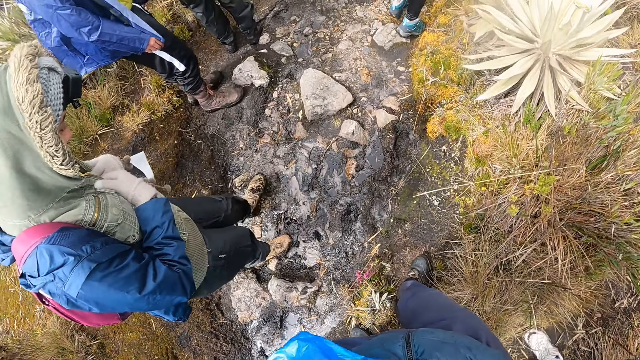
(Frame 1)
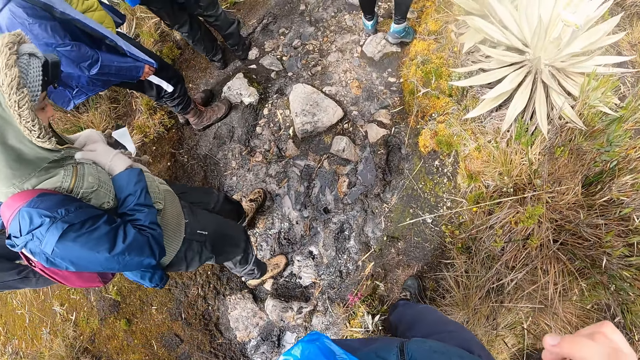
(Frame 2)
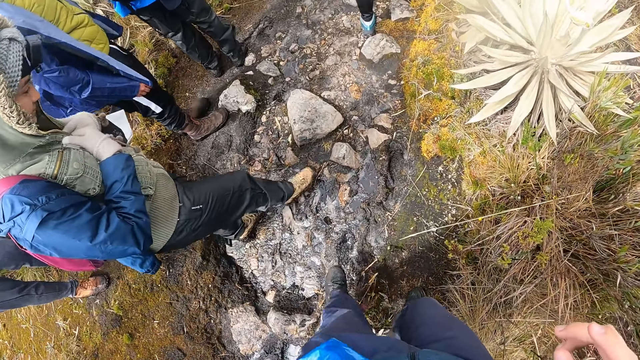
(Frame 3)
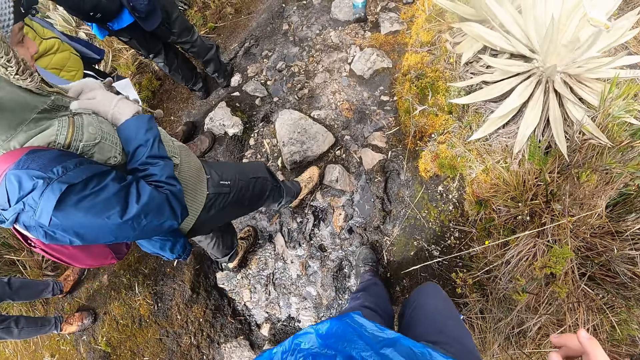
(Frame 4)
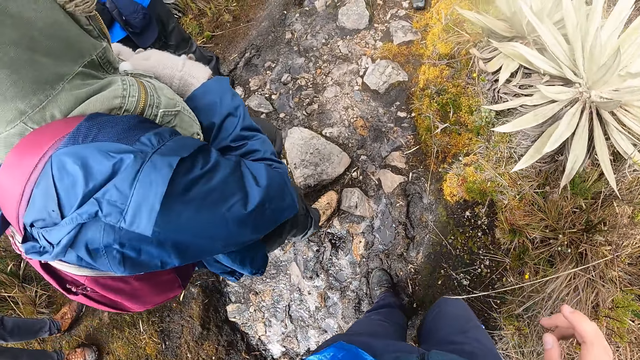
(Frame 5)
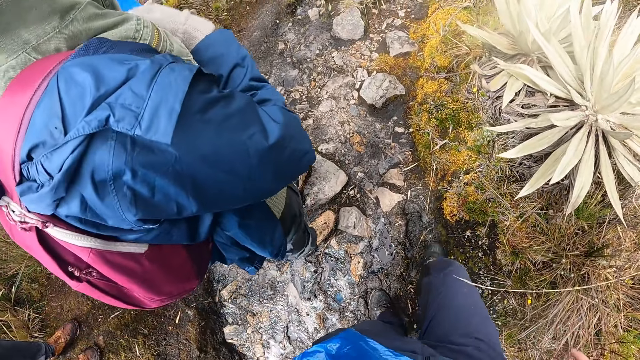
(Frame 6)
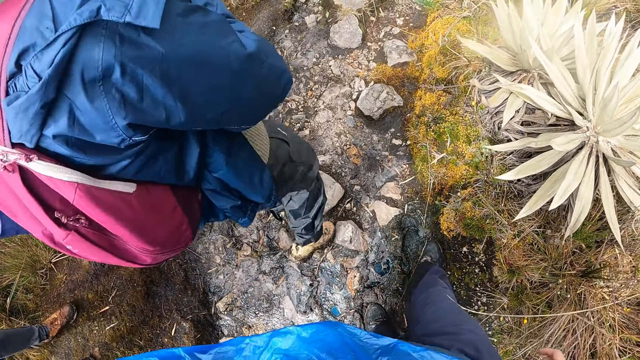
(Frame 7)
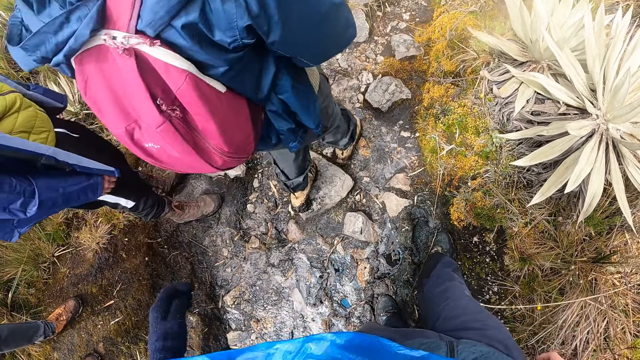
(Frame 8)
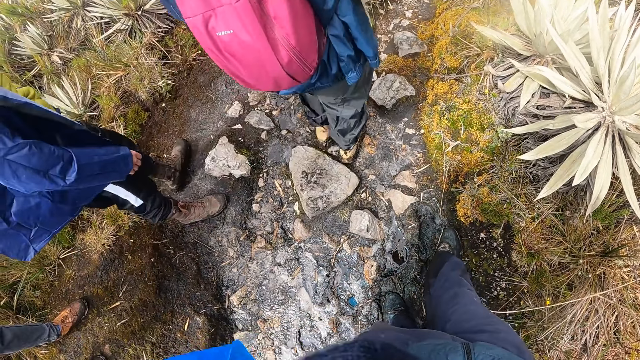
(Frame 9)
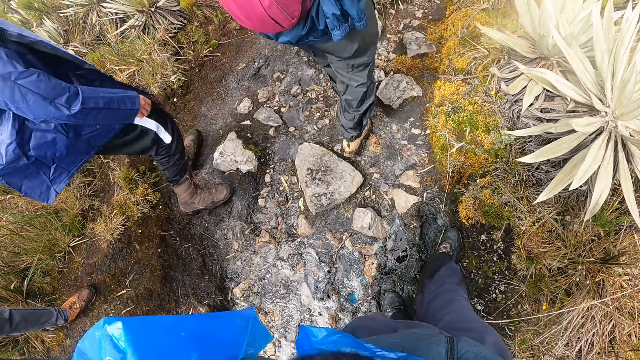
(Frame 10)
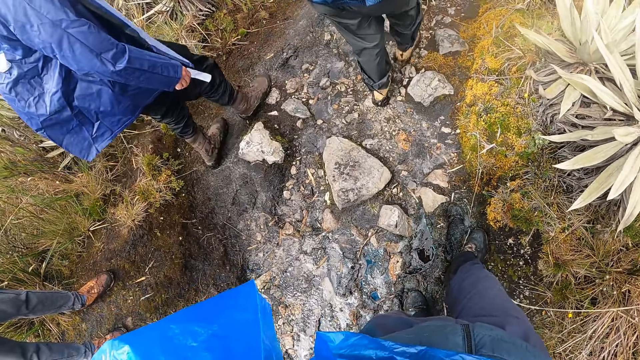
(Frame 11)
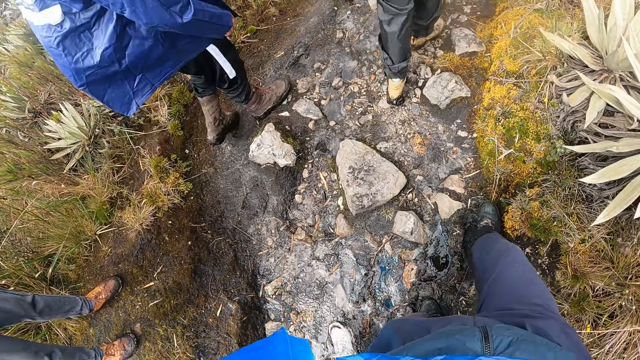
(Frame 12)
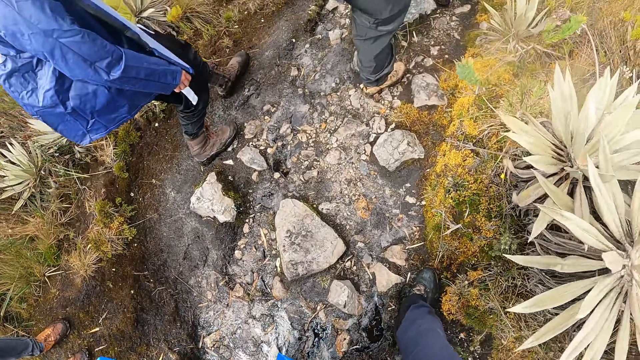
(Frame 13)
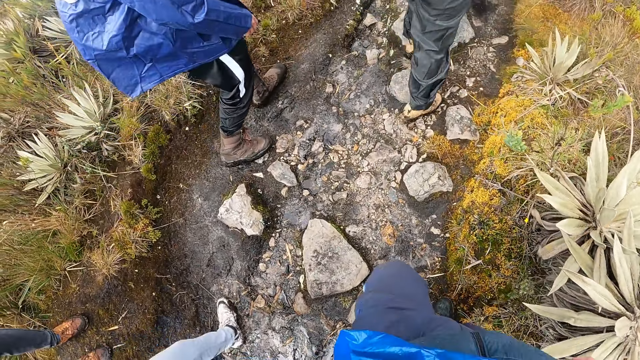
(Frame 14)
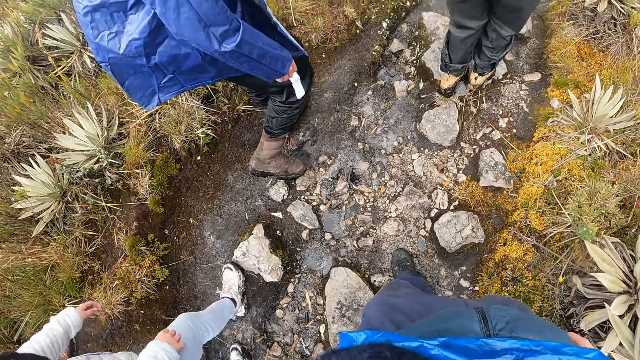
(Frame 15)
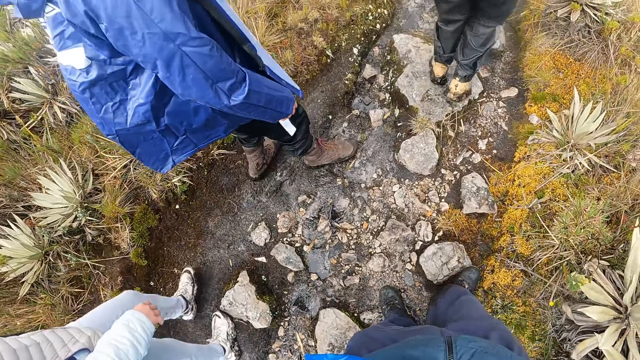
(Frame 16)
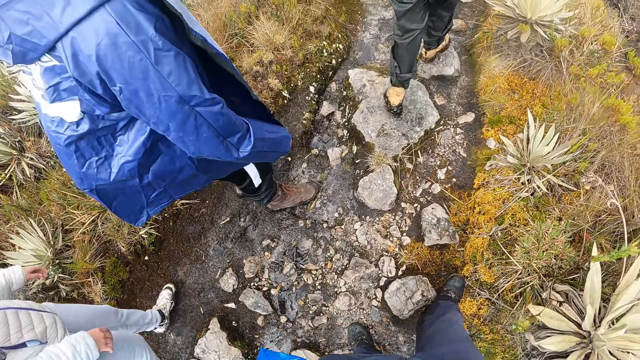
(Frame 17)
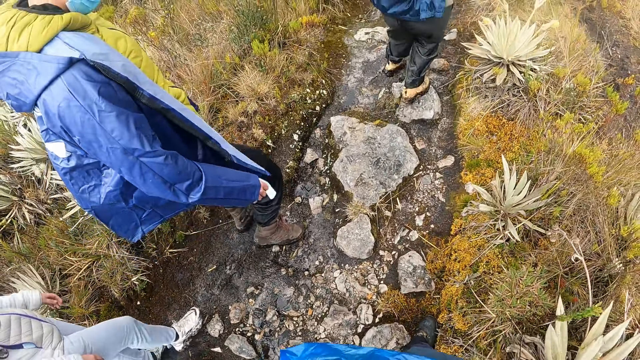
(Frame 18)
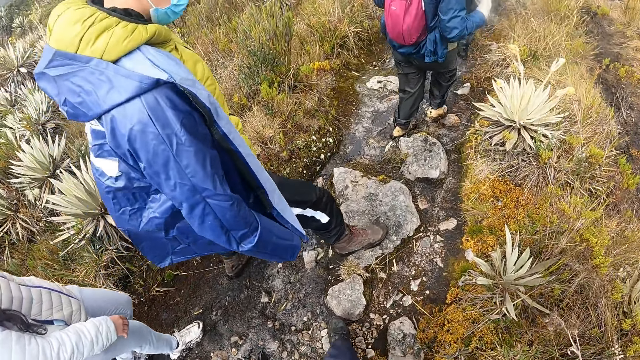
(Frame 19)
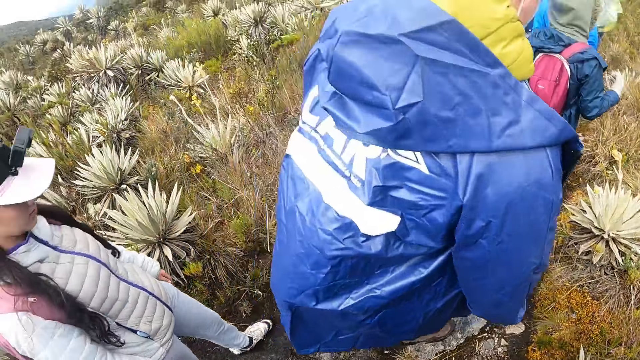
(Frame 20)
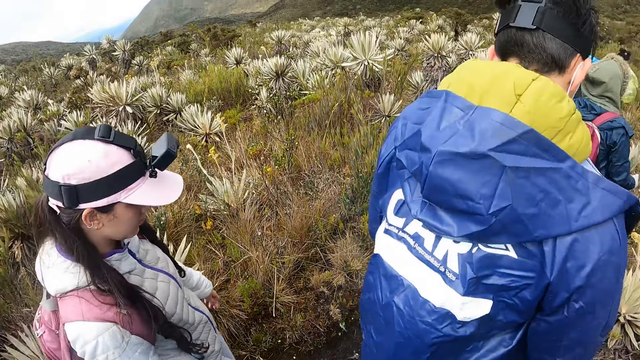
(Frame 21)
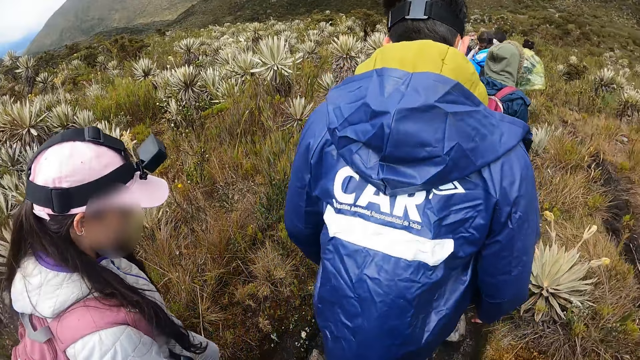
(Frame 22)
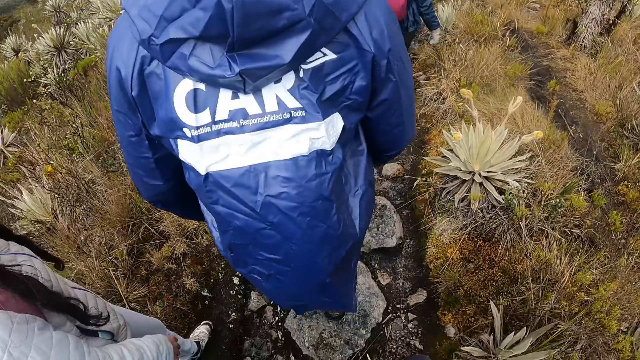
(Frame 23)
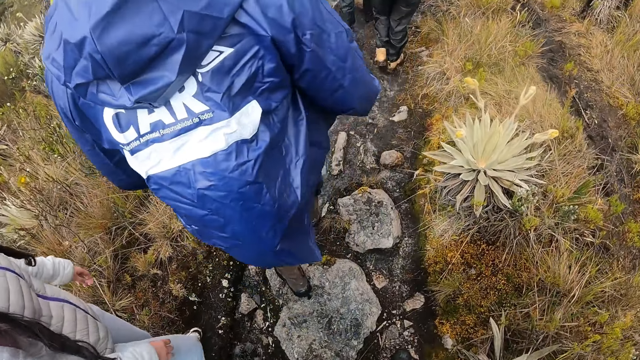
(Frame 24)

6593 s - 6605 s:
A lady walks around. The camera wearer hikes on the mountain with the group of people. He adjusts a camera on his head with his left hand. He lifts a hand. Another lady walks around.

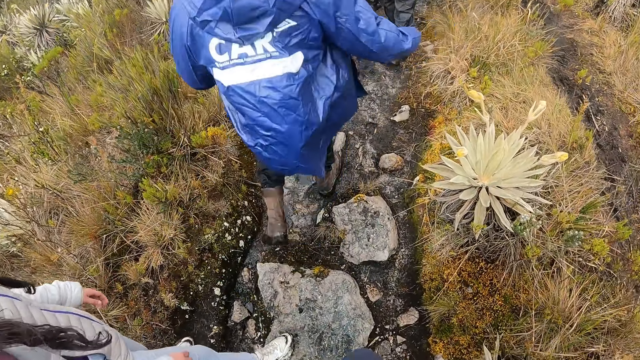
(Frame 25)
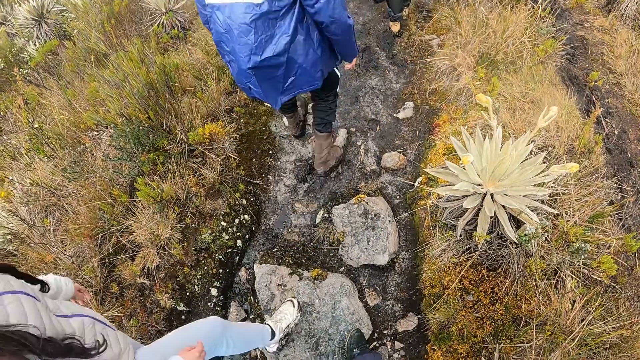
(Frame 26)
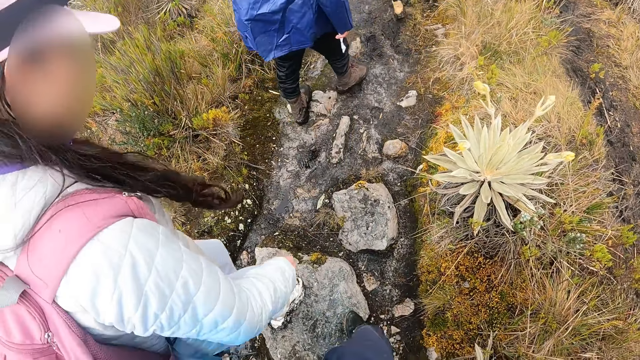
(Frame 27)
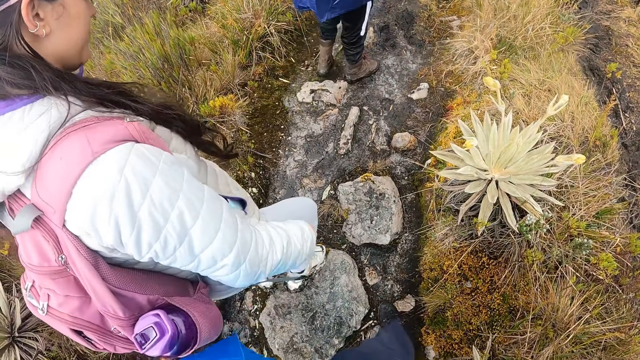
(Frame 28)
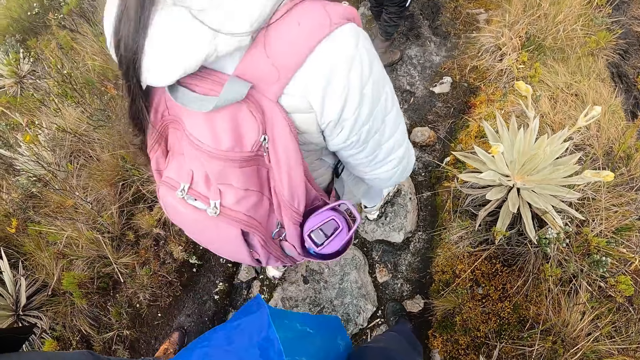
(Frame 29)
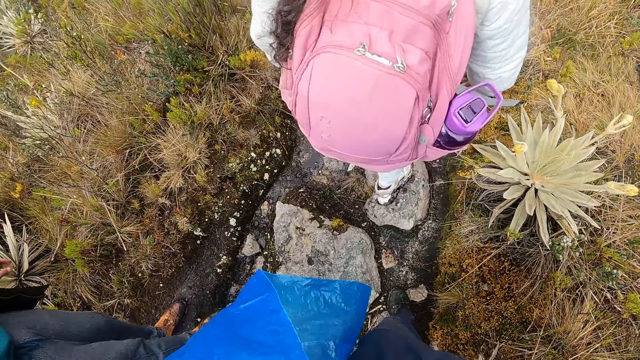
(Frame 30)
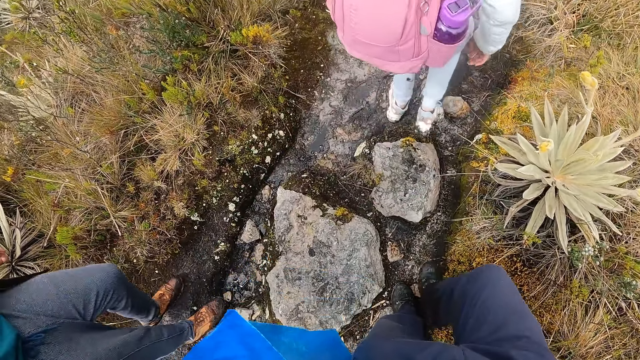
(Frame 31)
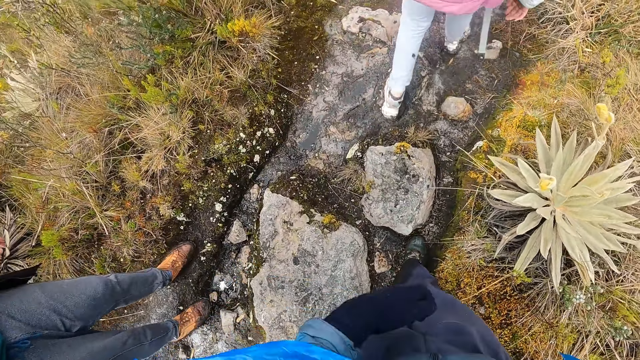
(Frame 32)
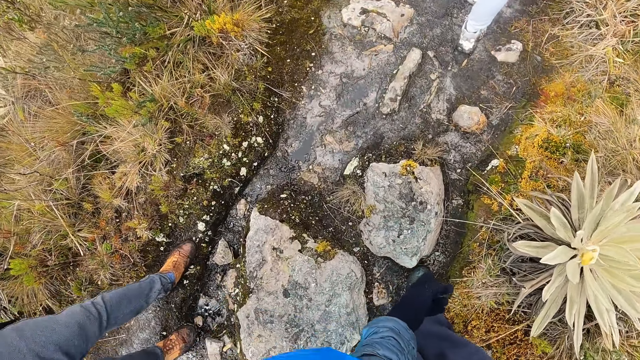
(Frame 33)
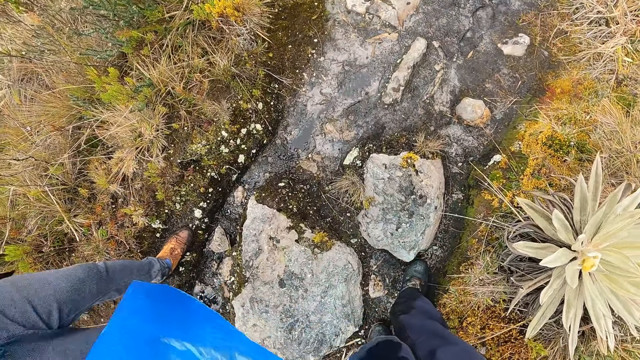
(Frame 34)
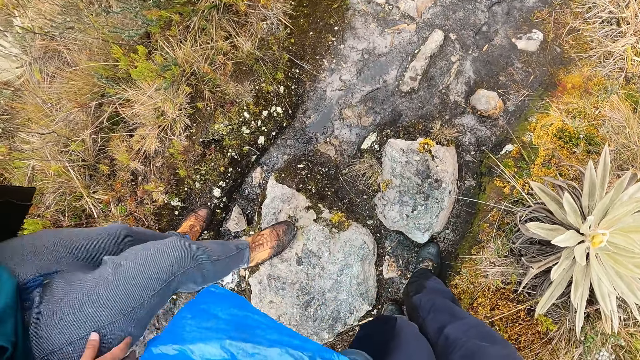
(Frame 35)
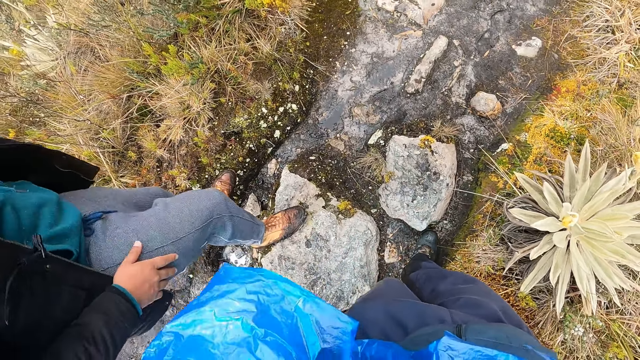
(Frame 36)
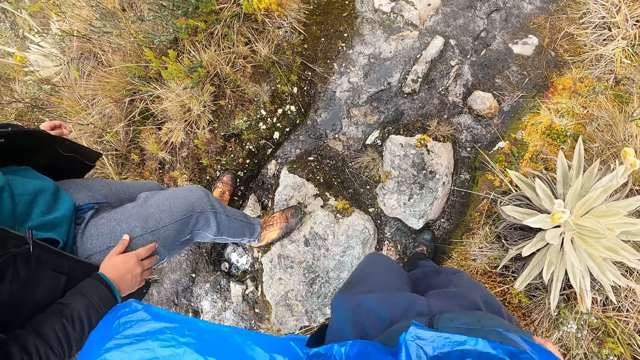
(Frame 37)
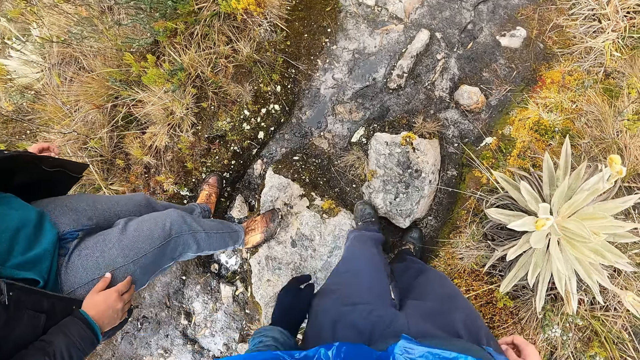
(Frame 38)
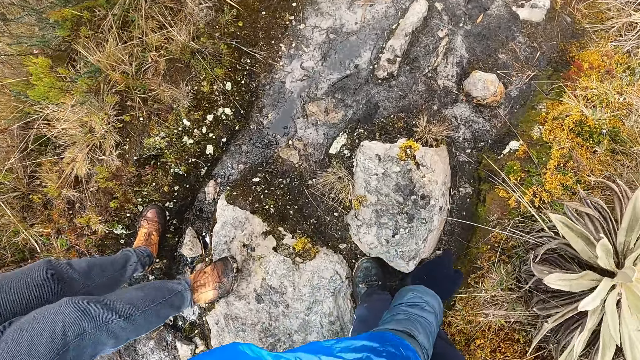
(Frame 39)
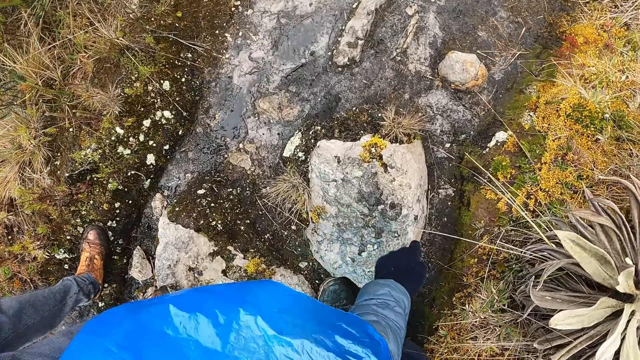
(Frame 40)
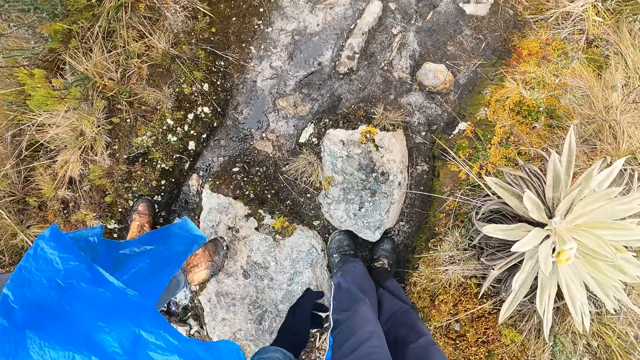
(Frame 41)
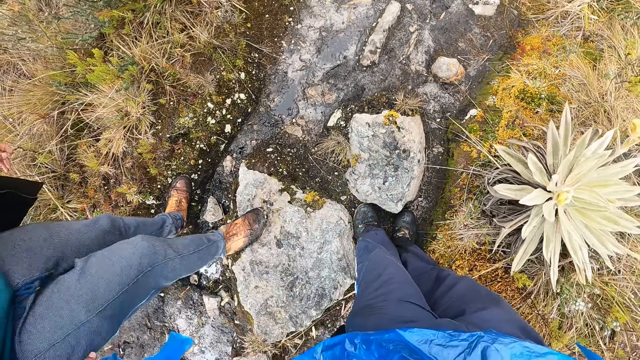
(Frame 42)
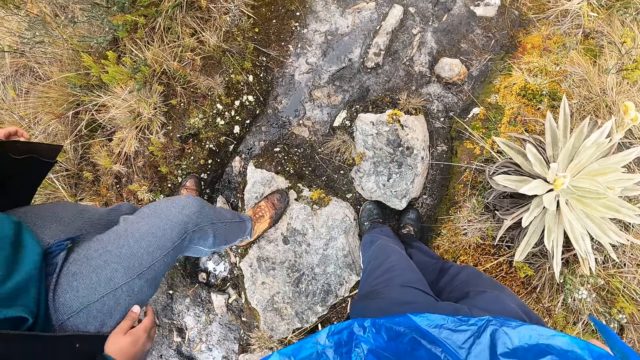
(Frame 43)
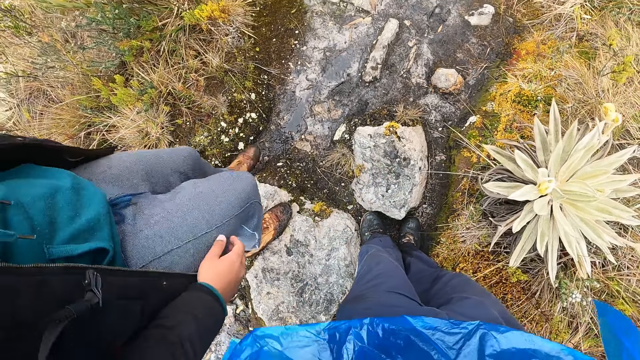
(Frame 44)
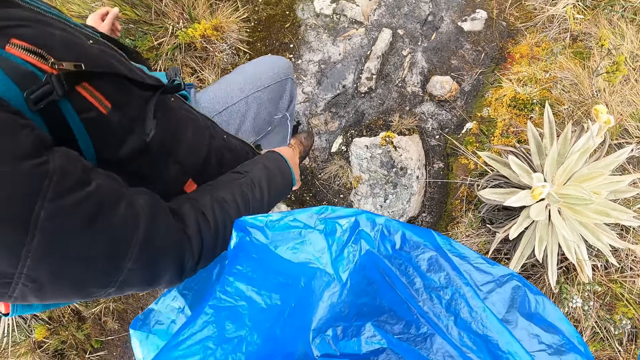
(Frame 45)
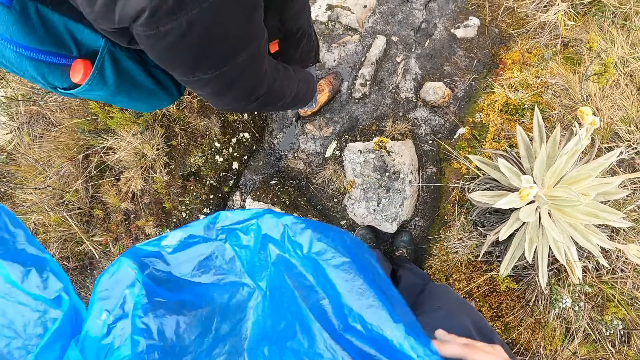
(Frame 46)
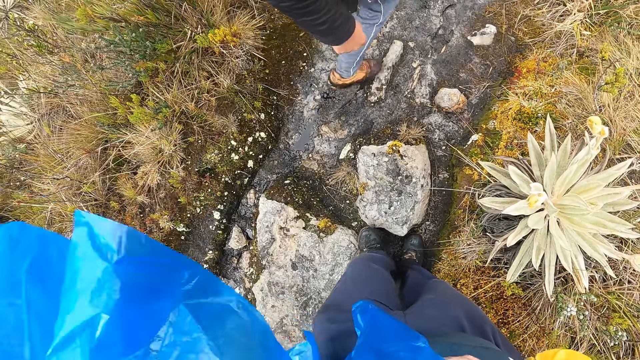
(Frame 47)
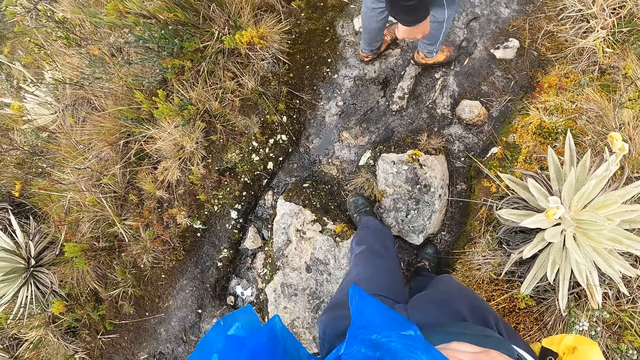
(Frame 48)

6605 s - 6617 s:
A man moves forward. The camera wearer points at a stone. The man steps on the stone. The camera wearer steps forward. He touches a rock on the ground with his left hand. He points at the stone. The man walks forward. The camera wearer adjusts the raincoat on his body with his right hand.
